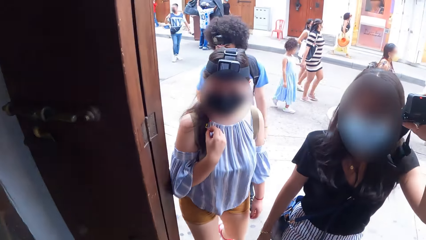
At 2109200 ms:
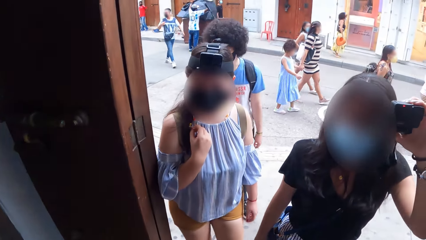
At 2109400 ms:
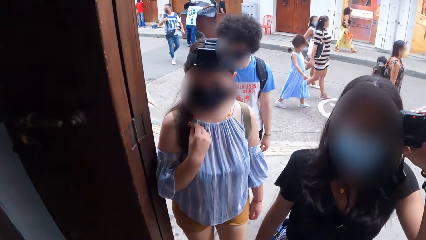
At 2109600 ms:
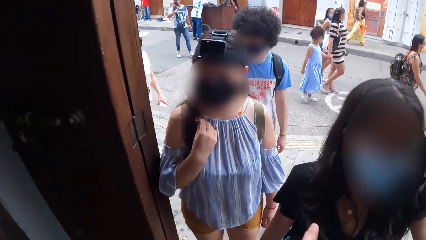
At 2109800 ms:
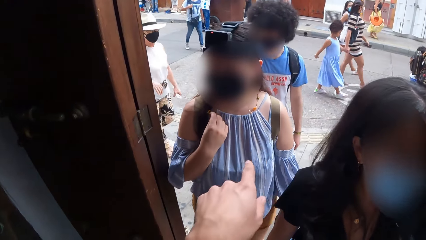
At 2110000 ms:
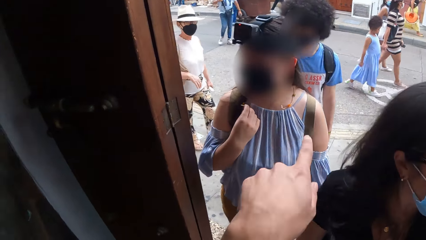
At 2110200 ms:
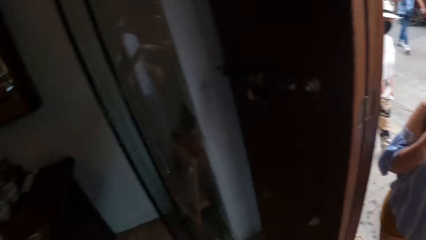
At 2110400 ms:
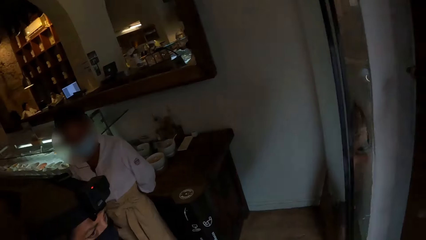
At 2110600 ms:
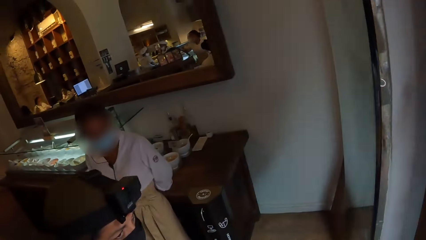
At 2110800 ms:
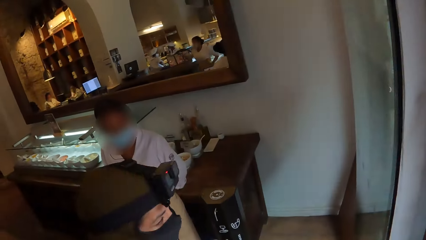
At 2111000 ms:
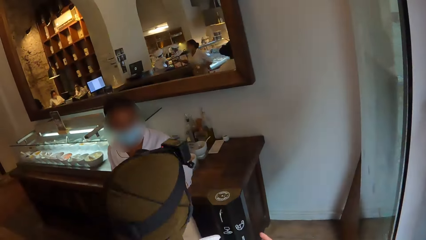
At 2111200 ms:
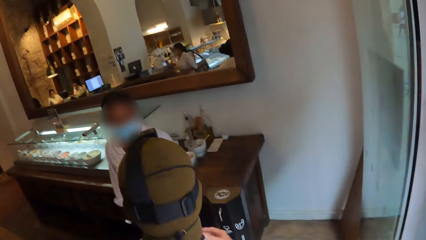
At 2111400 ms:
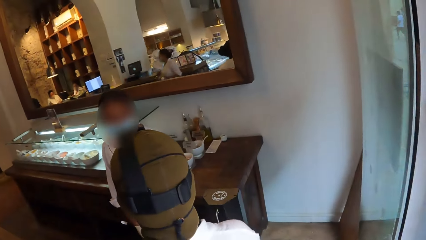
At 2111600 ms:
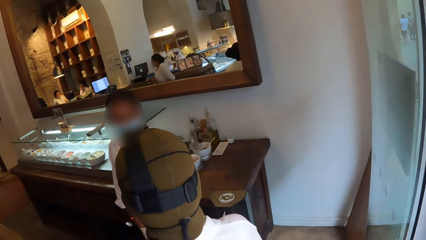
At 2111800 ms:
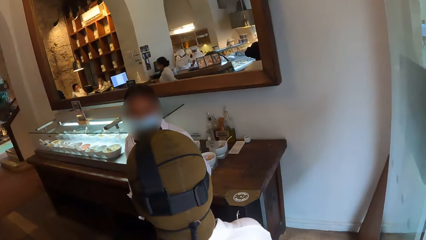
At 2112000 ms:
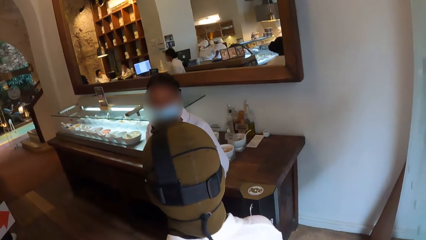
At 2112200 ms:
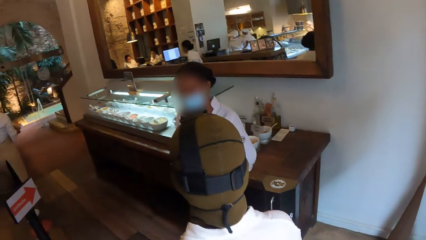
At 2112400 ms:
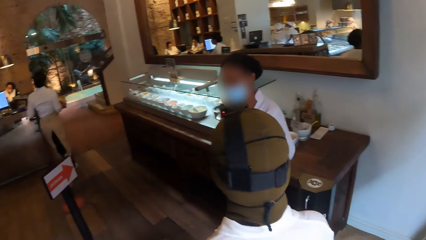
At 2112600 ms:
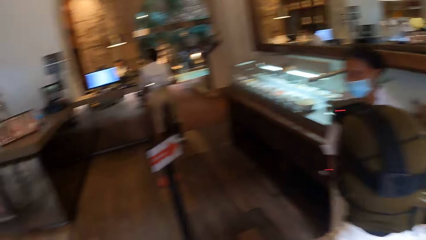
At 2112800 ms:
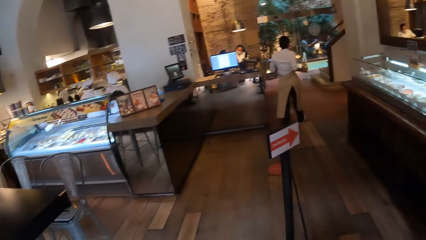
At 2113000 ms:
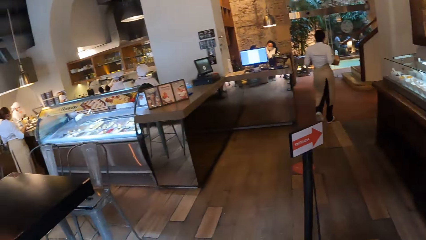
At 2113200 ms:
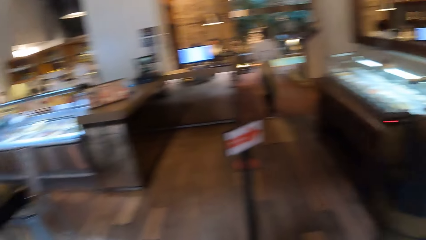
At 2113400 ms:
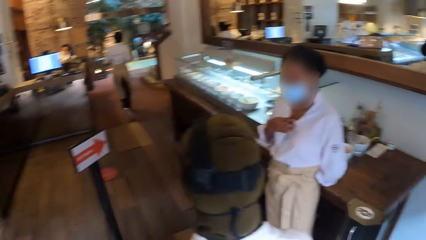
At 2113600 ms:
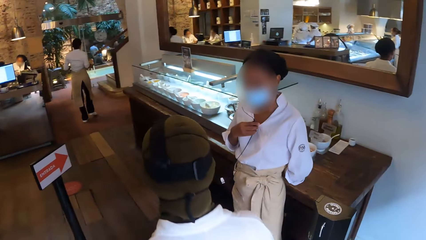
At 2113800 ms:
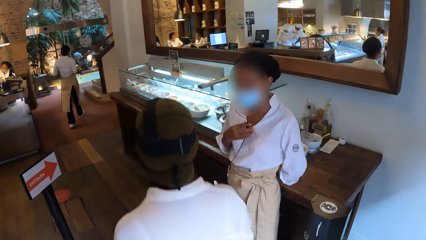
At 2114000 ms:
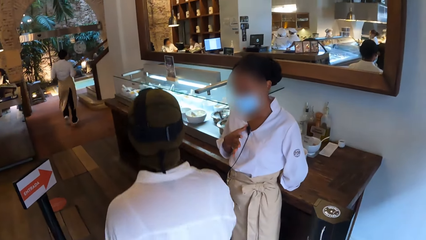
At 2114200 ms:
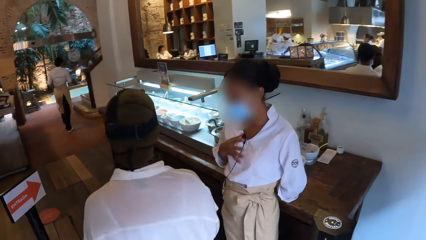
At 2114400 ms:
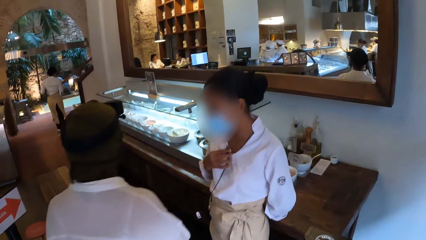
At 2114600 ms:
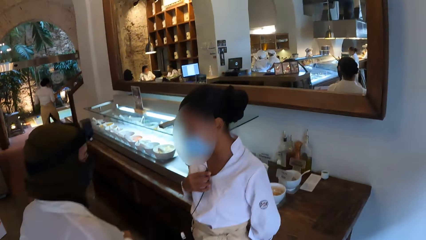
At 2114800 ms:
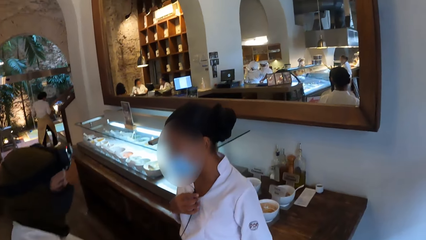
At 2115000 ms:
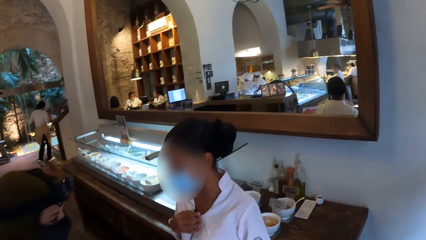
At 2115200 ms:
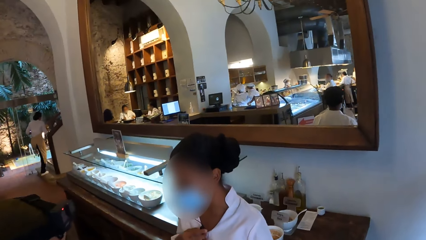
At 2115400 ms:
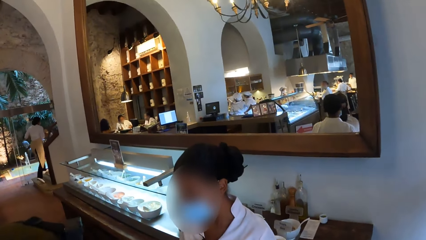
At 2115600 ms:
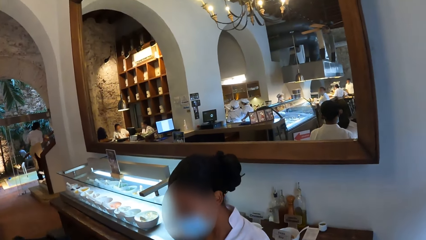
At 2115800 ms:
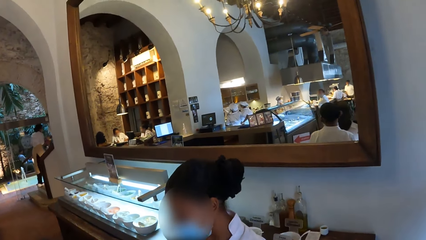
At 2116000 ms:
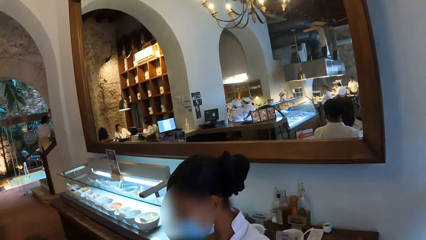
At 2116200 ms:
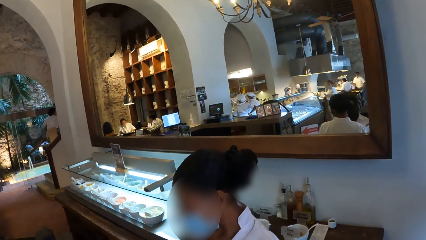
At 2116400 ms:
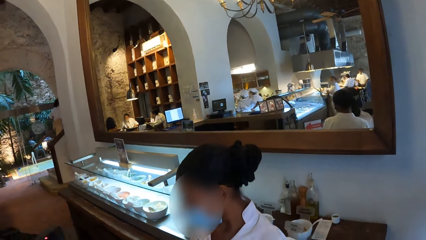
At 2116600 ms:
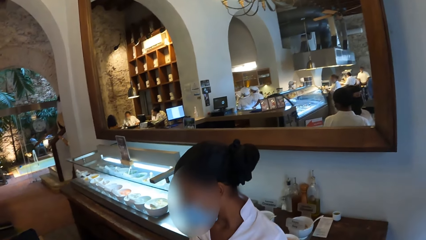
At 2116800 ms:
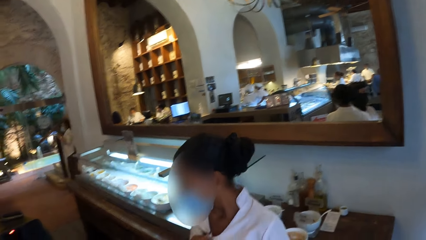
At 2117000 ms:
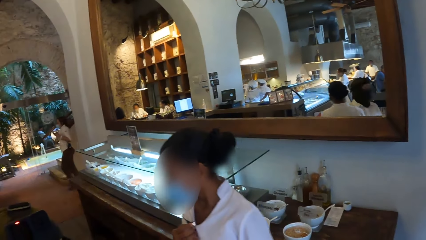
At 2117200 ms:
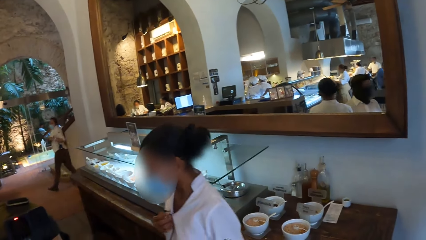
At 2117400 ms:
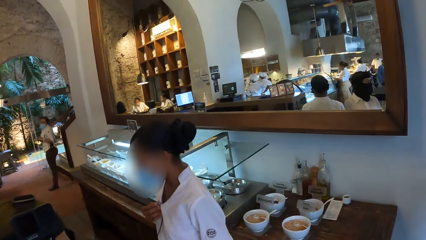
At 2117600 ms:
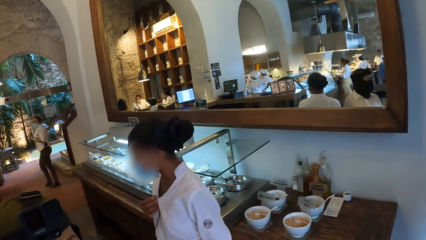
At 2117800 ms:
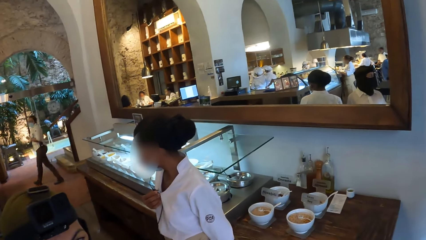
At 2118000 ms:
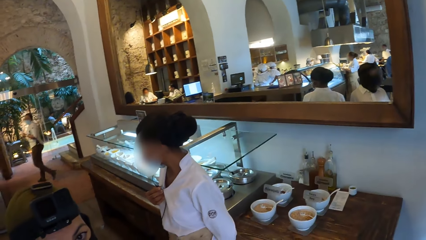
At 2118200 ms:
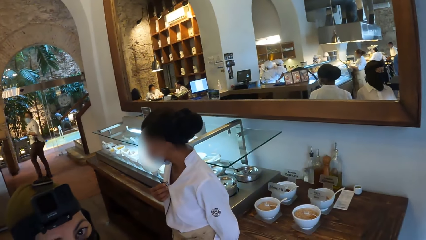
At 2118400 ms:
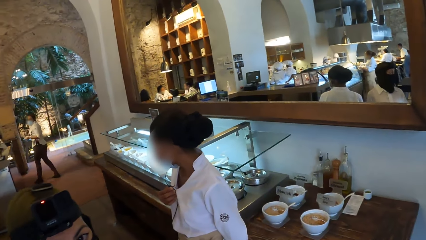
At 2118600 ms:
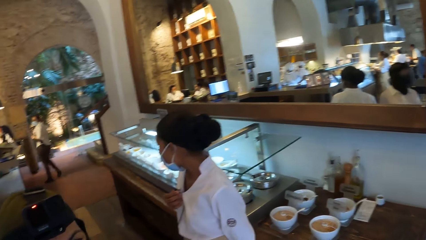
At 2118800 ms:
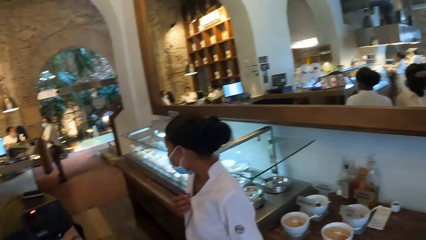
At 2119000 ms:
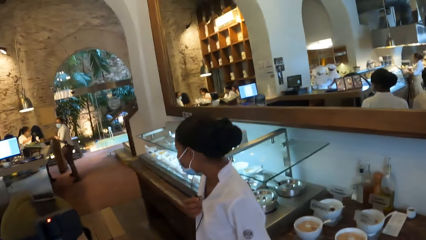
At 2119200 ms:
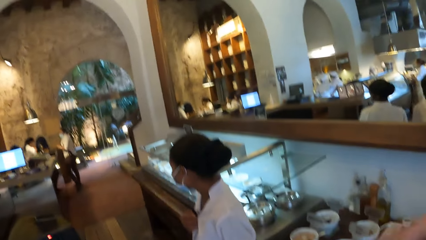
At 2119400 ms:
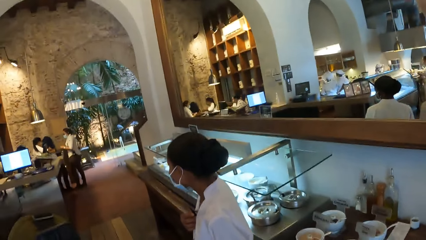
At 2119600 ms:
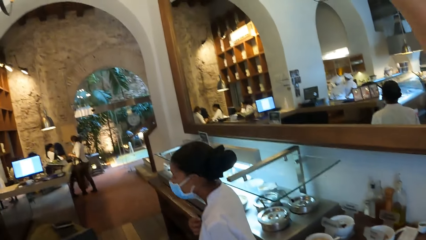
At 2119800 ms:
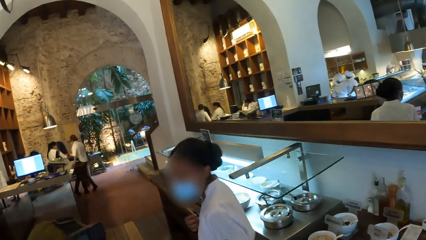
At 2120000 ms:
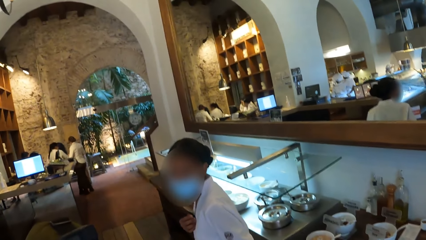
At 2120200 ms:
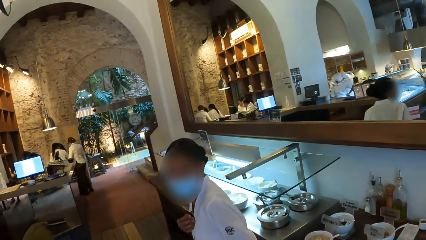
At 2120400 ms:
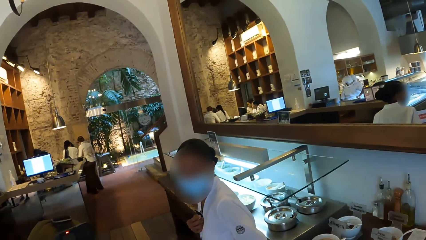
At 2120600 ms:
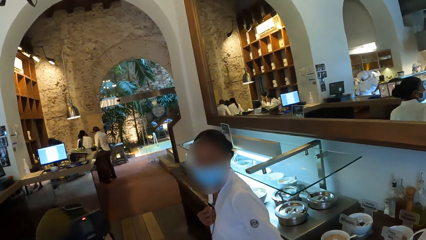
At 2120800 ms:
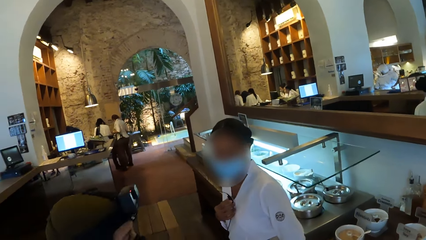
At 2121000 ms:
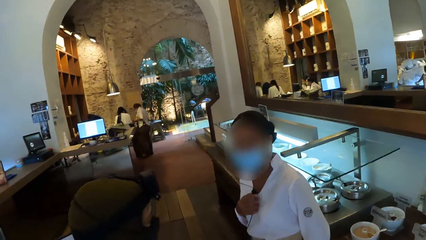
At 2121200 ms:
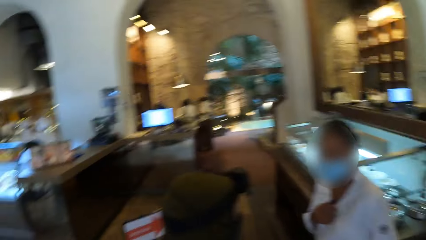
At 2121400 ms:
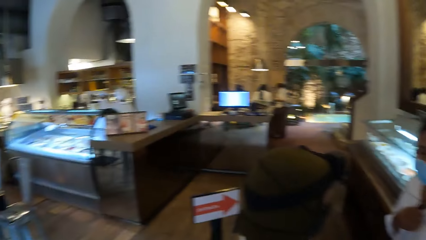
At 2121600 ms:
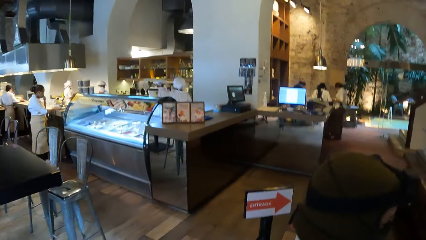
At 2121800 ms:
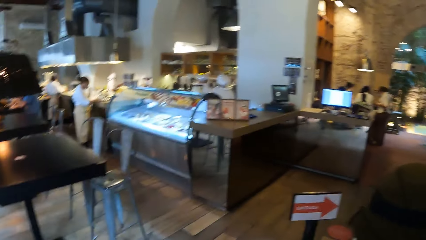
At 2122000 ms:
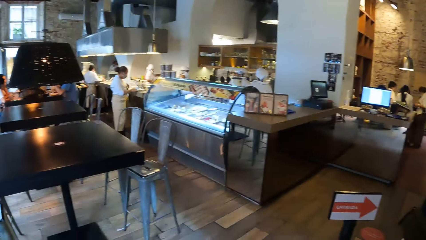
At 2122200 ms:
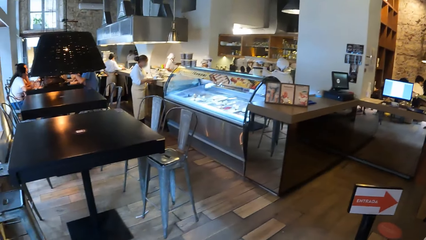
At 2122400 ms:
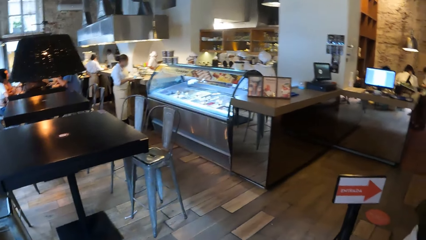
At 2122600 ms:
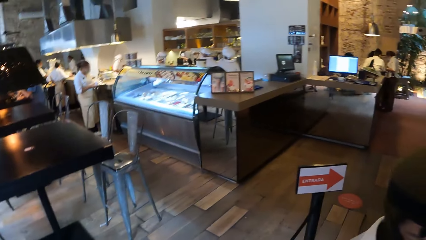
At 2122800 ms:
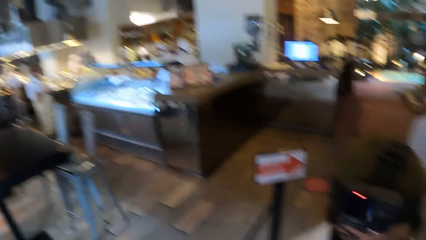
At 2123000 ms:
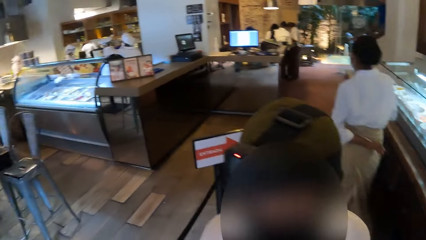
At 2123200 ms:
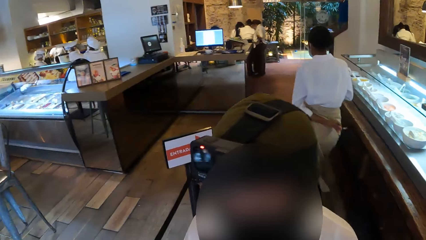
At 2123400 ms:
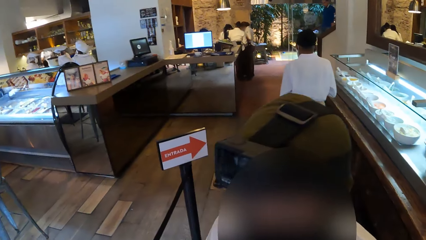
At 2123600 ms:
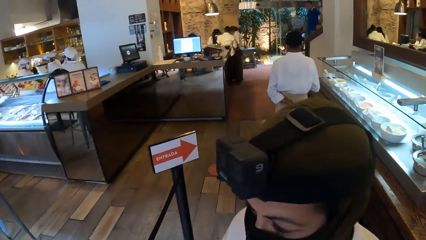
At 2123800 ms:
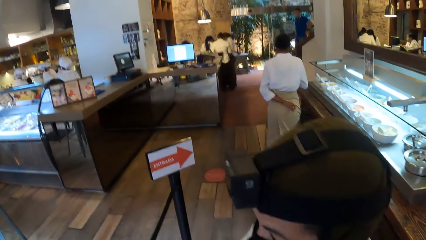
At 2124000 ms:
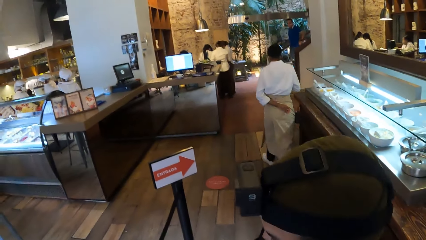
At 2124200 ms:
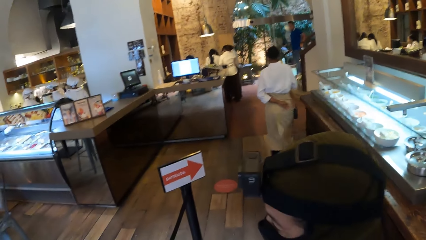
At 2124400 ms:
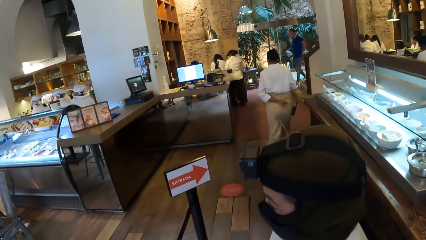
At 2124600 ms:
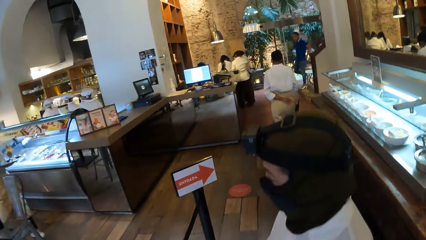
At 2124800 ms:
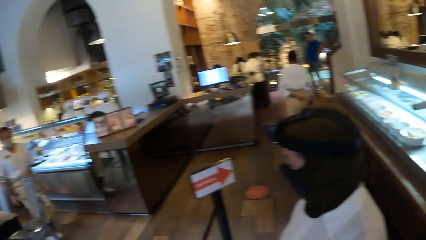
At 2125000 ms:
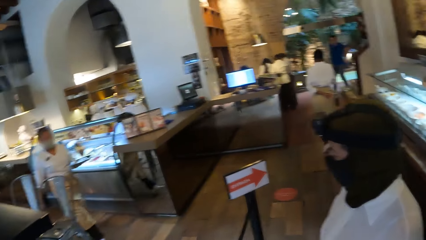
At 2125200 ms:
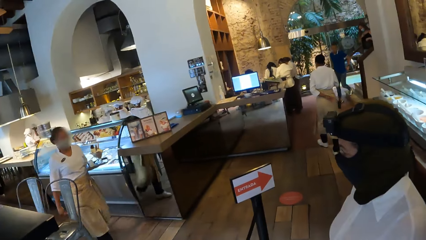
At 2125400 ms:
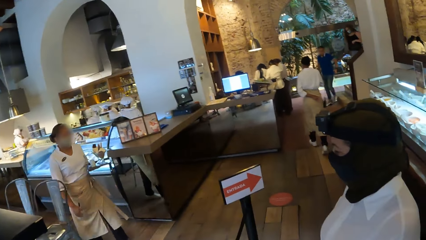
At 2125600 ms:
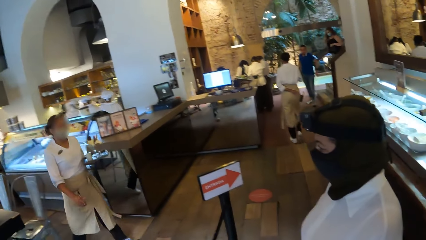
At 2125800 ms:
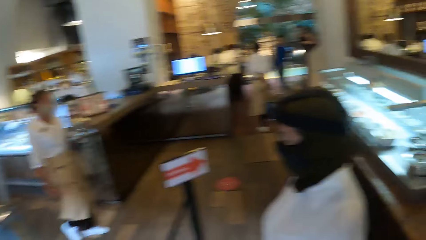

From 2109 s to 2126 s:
The camera wearer looks at a person. They look at another person. They stand at the entrance. They look around the restaurant. They look at a waiter. They interact with the waiter. They look around the restaurant.
